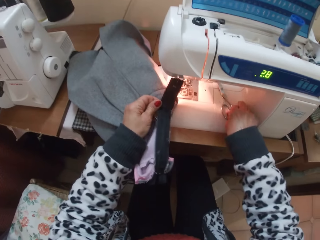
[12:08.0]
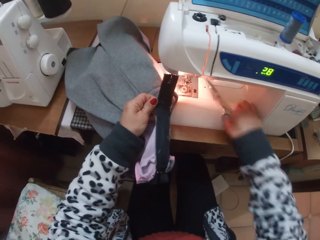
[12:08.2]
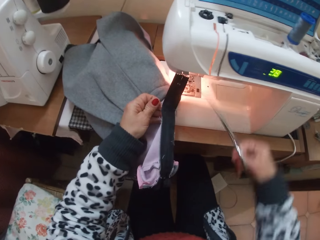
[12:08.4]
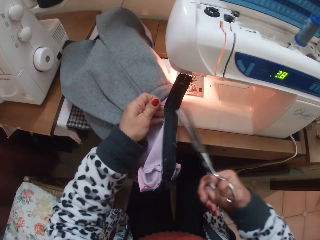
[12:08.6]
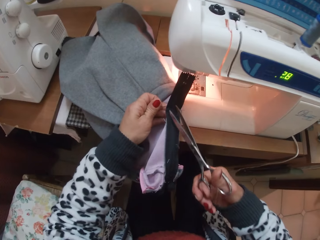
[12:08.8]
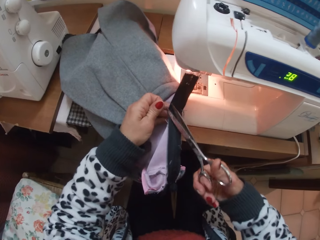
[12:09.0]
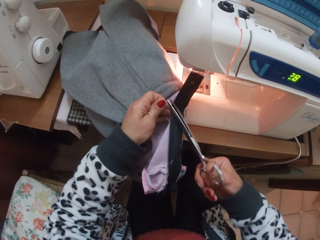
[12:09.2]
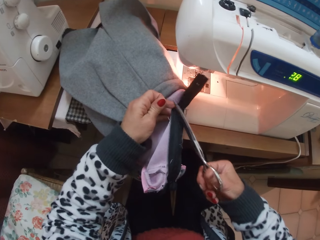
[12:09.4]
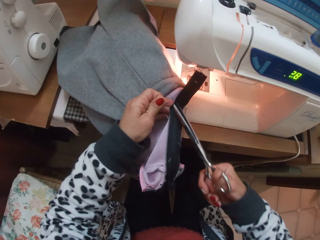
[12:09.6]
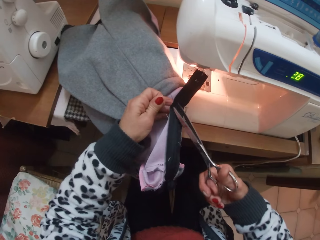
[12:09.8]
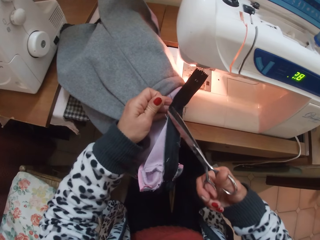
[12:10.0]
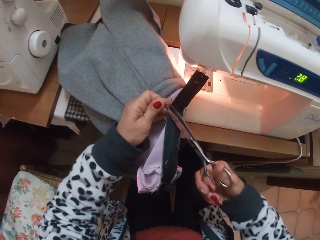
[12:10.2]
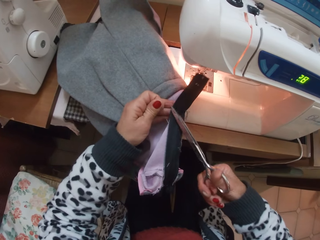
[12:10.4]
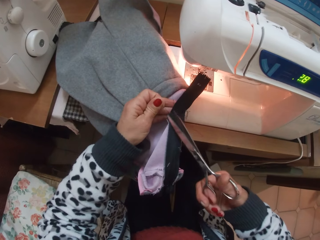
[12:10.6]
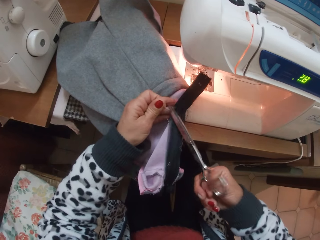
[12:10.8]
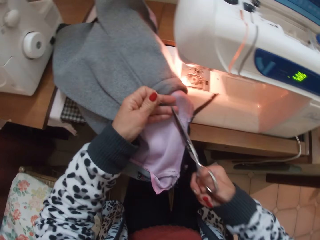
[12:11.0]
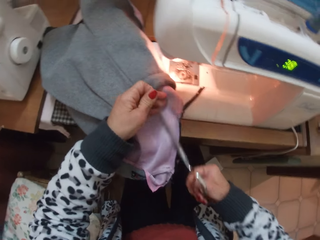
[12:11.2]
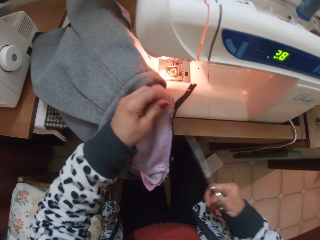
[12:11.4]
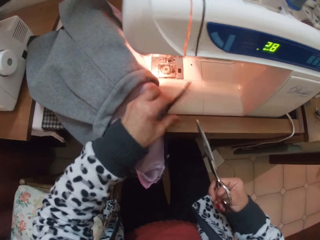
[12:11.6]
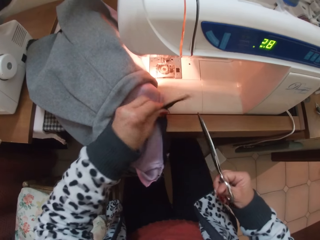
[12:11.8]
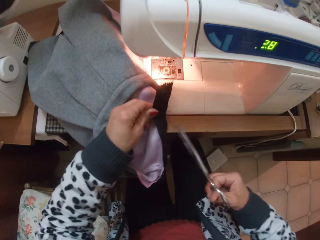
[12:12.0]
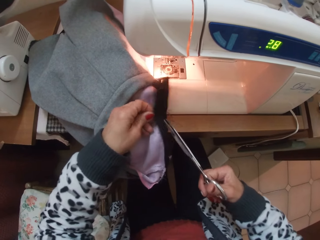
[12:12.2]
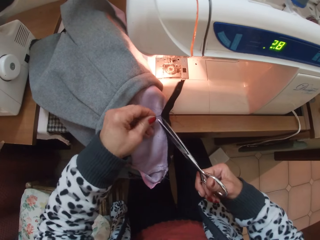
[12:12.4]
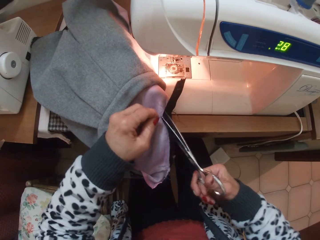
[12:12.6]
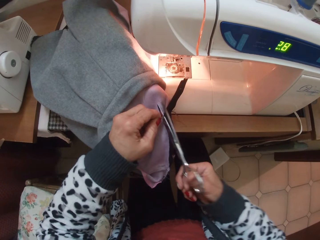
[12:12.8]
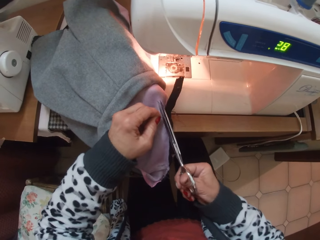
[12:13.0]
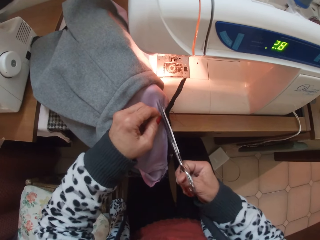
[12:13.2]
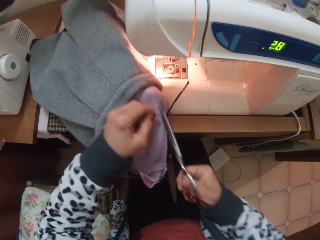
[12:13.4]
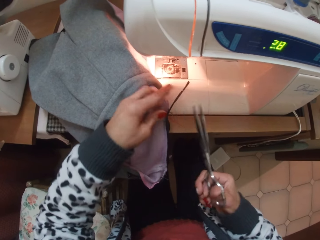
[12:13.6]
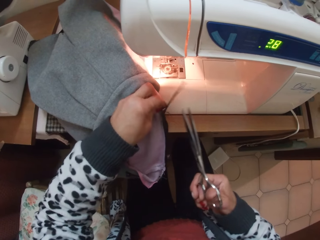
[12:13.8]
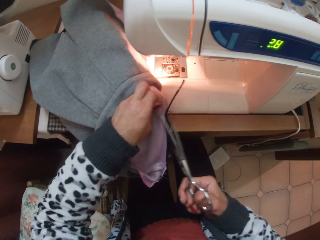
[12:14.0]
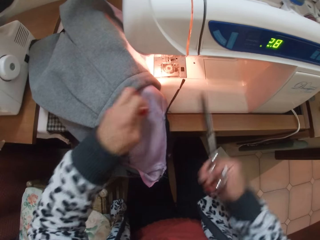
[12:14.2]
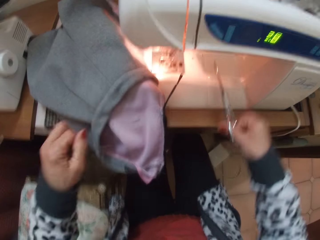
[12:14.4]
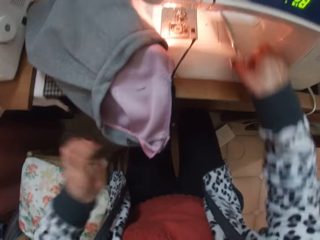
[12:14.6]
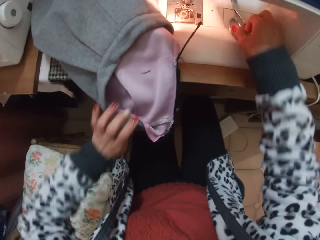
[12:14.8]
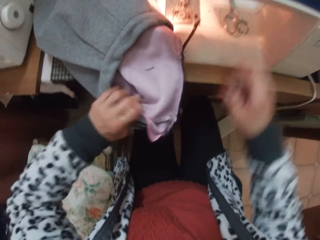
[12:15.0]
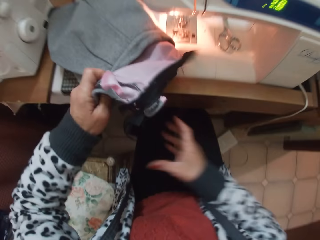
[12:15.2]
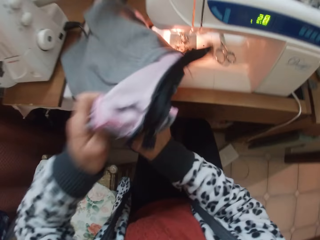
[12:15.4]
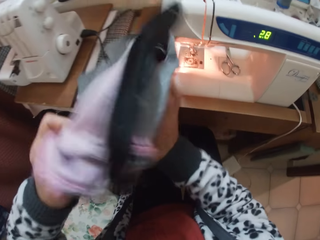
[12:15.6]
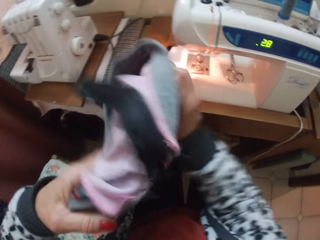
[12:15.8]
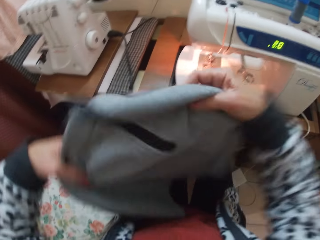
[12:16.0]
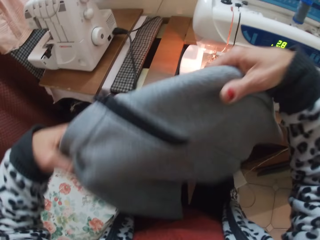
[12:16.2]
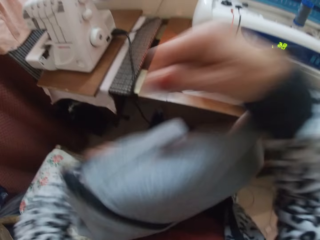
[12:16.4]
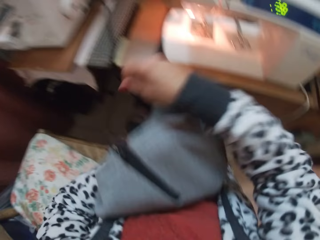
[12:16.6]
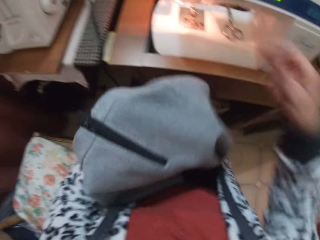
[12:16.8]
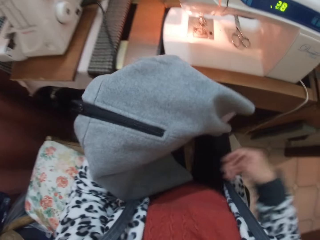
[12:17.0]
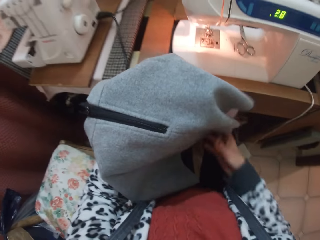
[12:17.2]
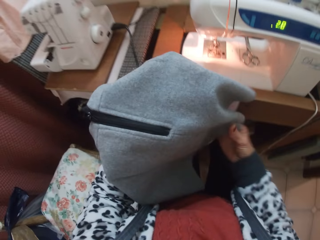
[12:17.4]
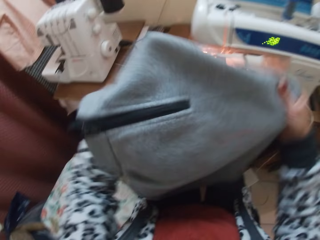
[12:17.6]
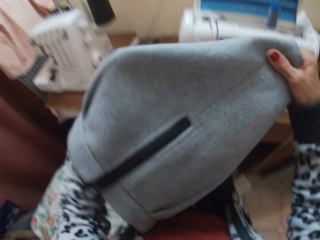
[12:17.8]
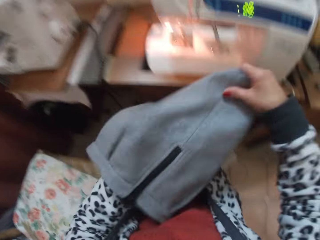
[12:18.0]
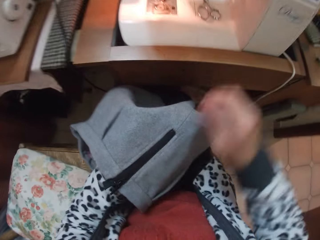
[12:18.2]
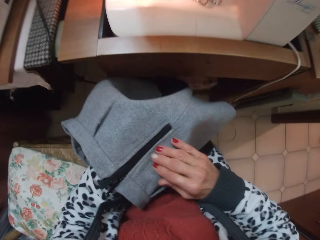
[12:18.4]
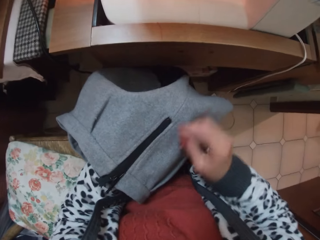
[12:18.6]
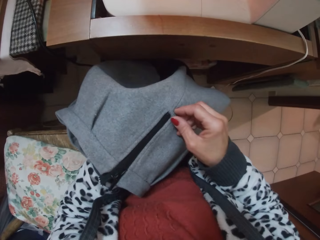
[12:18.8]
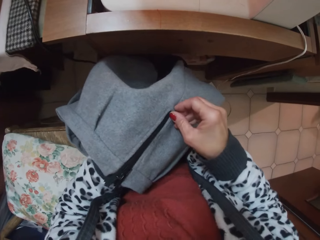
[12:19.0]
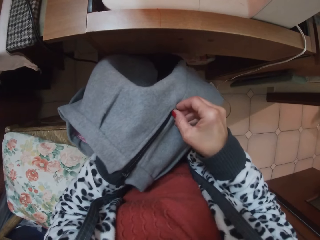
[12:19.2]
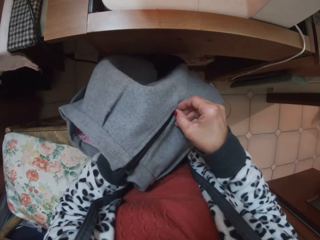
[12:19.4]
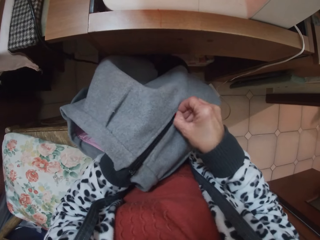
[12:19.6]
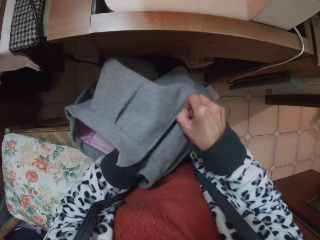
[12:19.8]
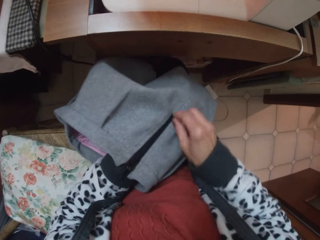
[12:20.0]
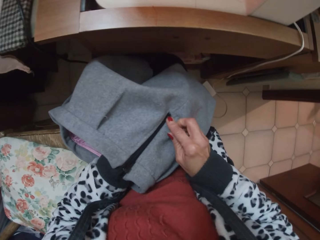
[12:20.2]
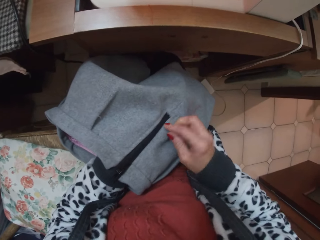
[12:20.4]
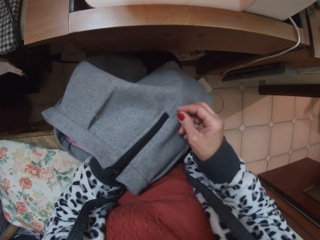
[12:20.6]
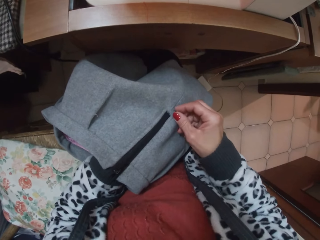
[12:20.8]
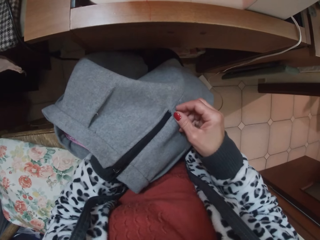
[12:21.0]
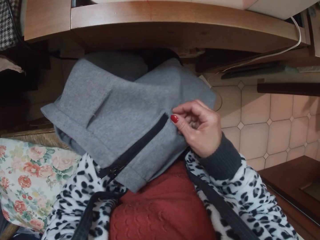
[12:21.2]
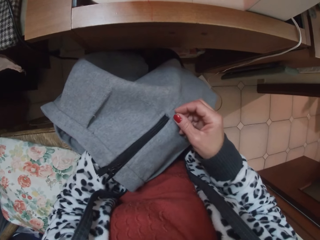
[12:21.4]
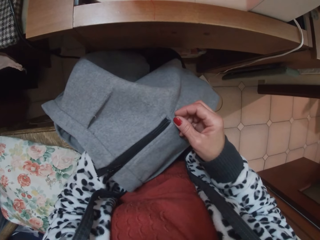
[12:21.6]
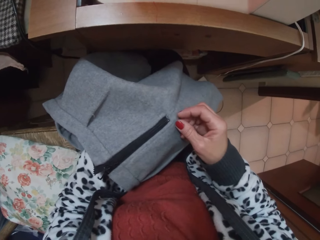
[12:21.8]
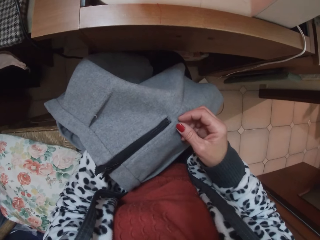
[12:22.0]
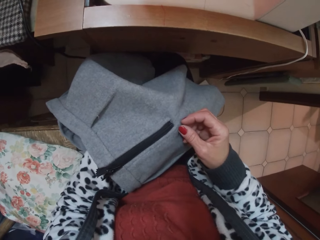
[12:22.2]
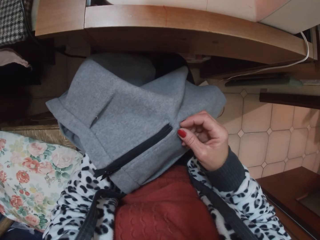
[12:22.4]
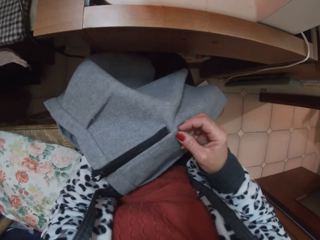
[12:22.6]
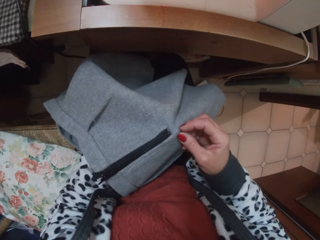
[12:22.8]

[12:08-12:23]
The camera wearer picks the scissors from the table. She detaches threads from the skirt with the scissors. She cuts some strings with the scissors. She drops the scissors on the sewing machine. She takes the skirt off the sewing machine. She examines the cloth. She holds the skirt with her left hand. She adjusts the edge of the zip of the skirt with her right hand. She takes her right hand off the skirt.

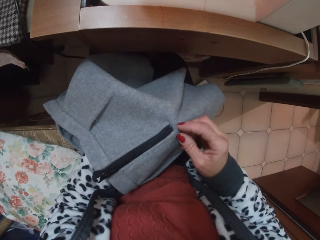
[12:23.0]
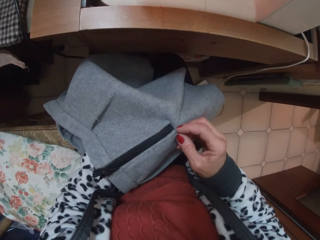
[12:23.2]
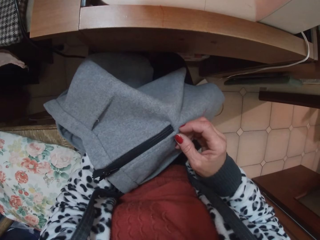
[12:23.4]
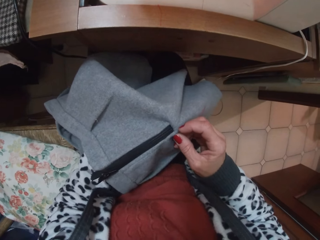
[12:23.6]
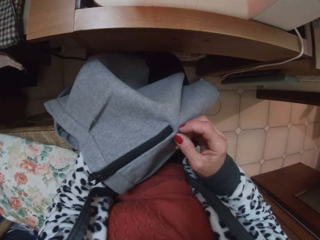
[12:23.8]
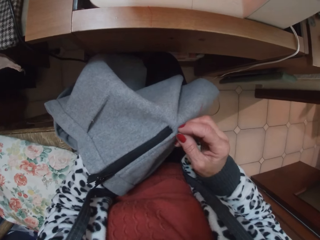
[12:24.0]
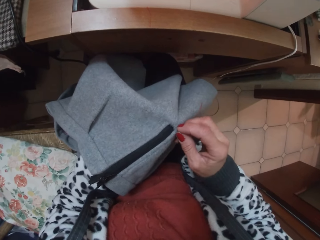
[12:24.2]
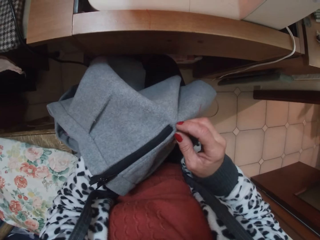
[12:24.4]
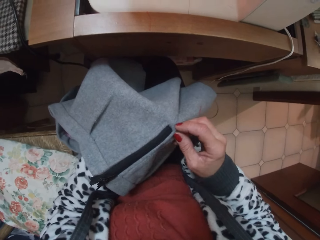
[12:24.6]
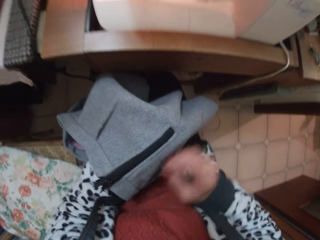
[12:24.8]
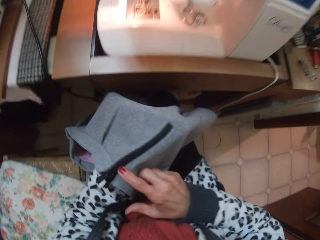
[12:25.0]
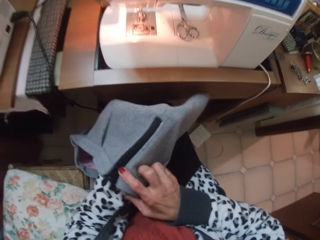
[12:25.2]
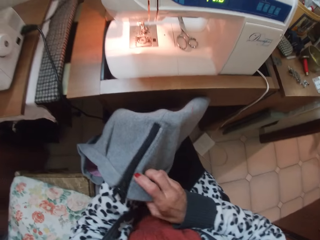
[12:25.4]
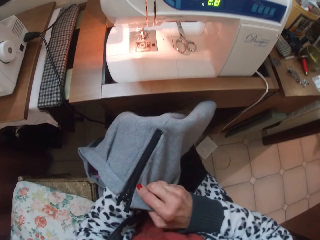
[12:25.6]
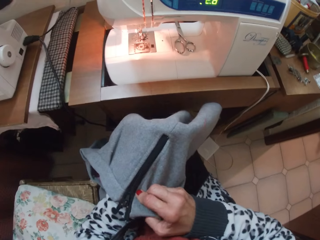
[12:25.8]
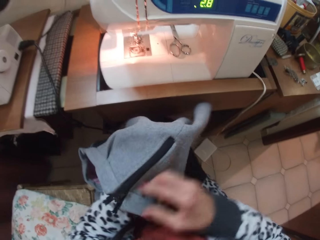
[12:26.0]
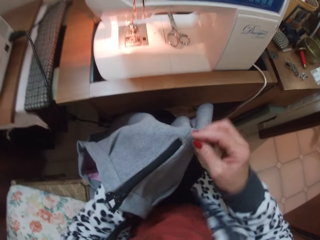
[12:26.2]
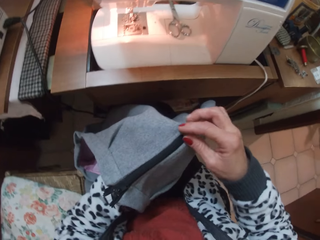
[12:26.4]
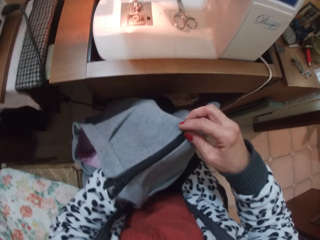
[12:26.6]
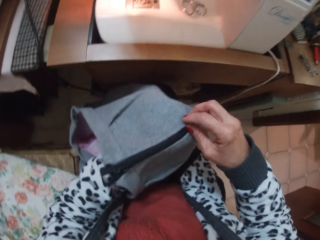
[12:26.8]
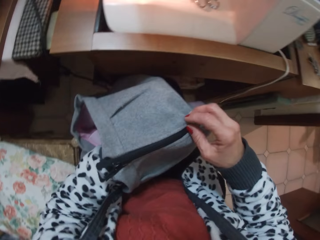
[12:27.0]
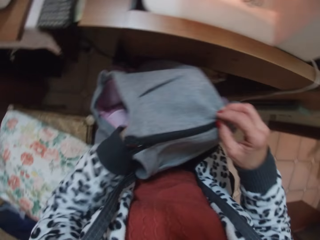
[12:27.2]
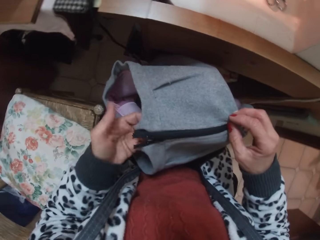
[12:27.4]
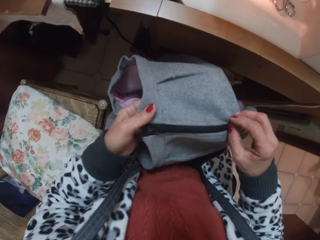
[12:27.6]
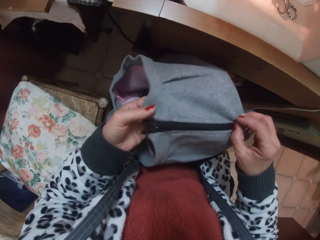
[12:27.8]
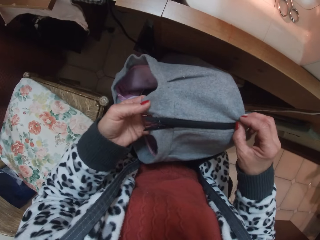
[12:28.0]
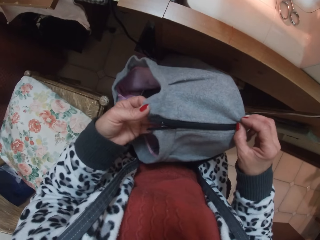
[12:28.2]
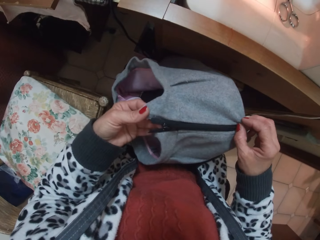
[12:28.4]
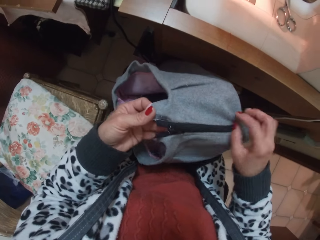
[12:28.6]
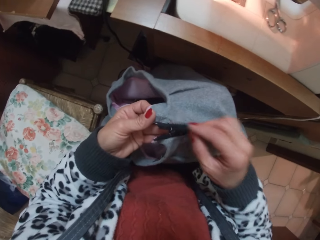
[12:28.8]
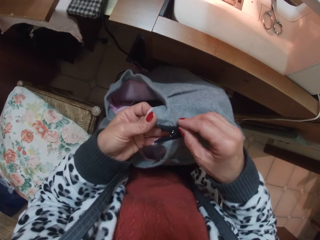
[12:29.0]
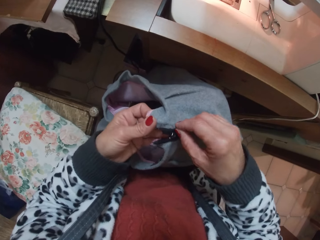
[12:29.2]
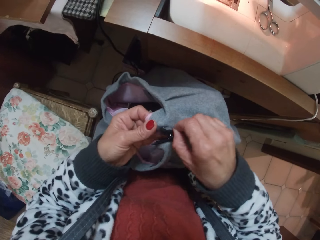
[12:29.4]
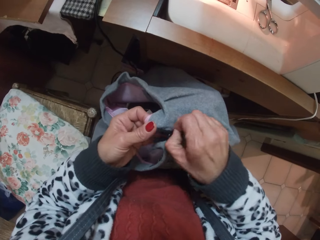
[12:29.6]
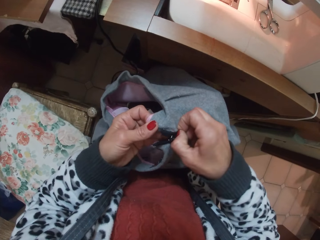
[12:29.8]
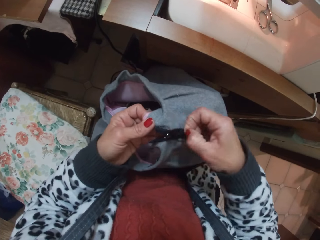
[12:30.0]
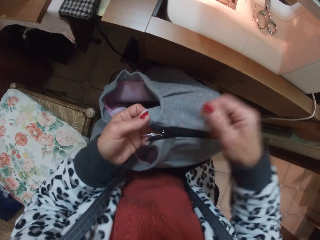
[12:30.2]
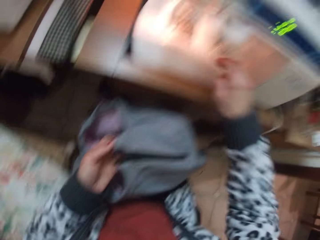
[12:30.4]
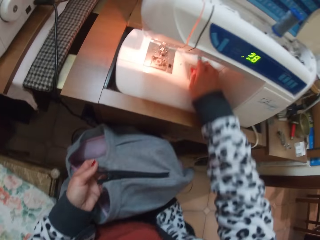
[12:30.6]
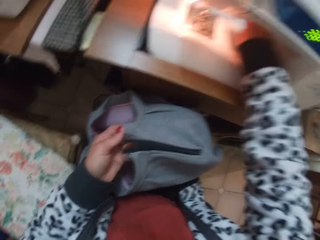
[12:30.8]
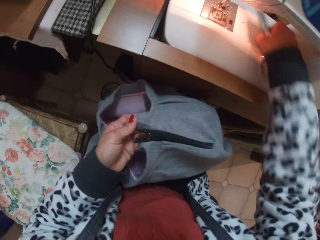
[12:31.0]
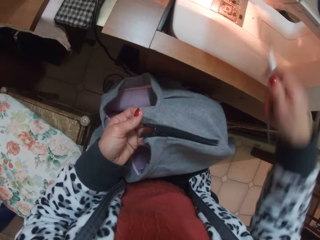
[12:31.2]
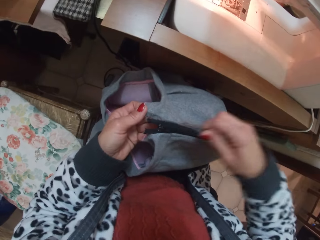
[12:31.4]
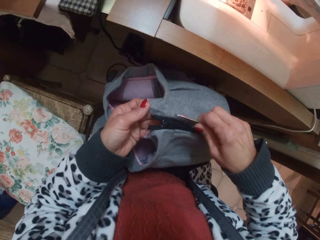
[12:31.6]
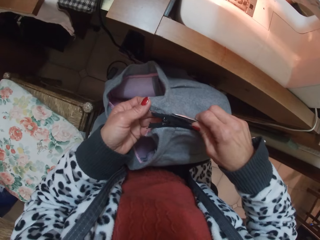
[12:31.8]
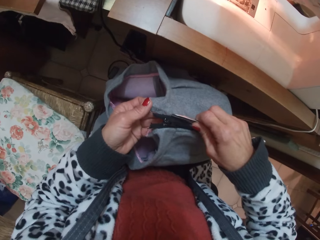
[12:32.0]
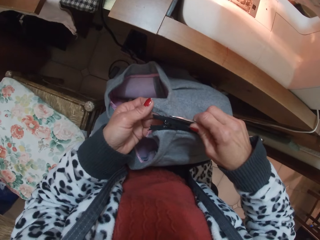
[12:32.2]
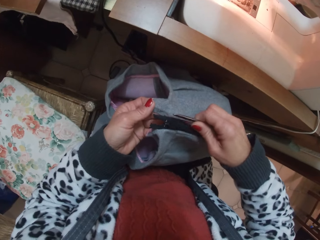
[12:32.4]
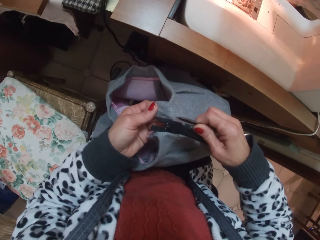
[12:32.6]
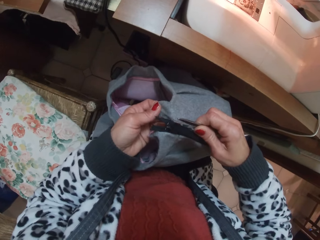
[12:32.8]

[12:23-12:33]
The camera wearer touches the edge of the zip of the skirt with her right hand. She pulls out a thread from the skirt with her right hand. She picks the scissors from the table. She uses the scissors on the skirt.
